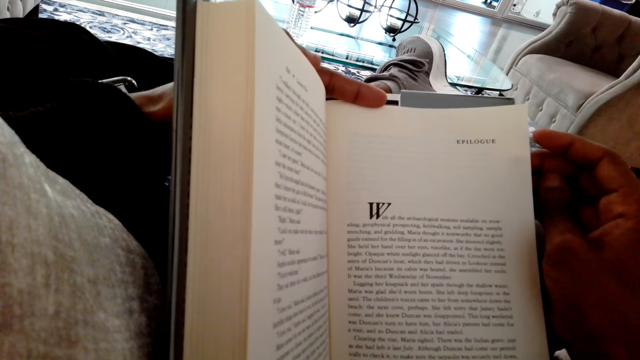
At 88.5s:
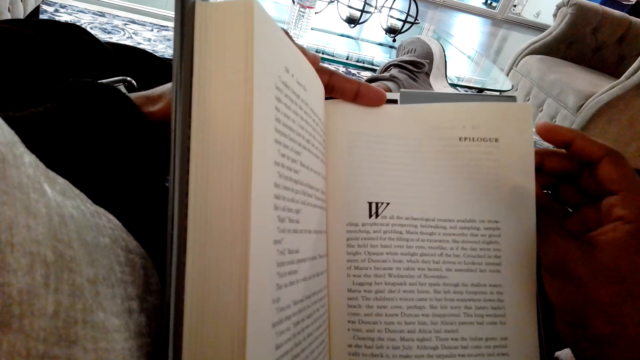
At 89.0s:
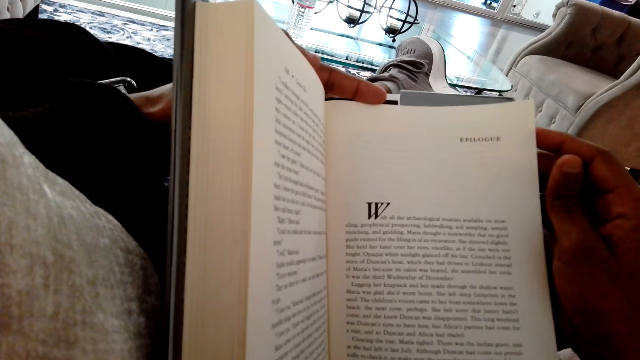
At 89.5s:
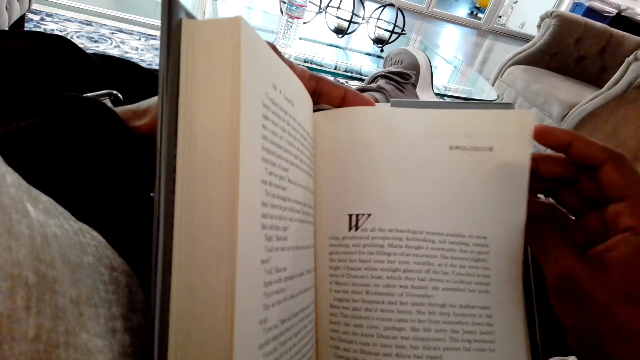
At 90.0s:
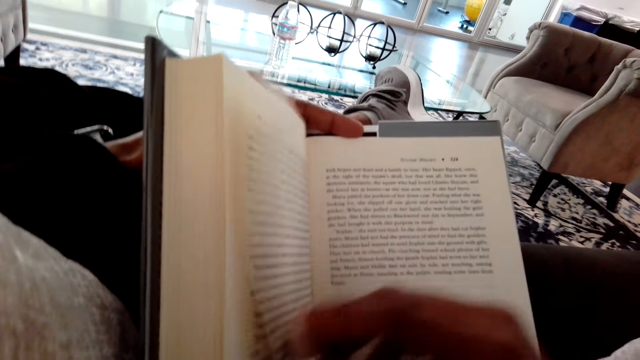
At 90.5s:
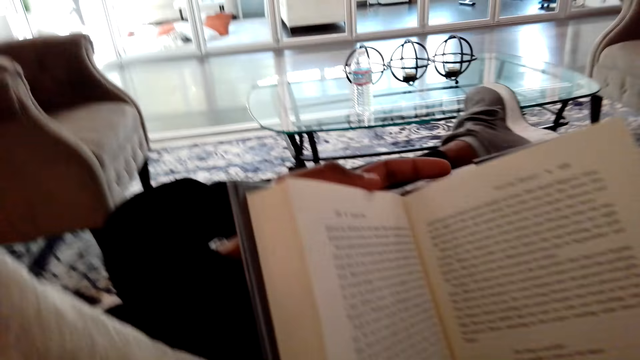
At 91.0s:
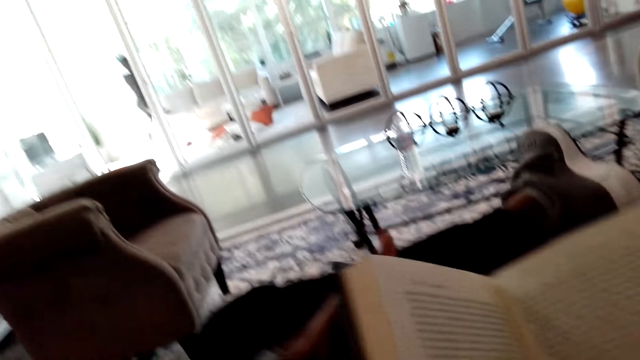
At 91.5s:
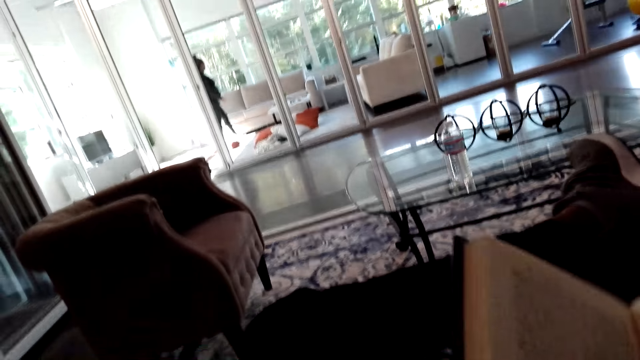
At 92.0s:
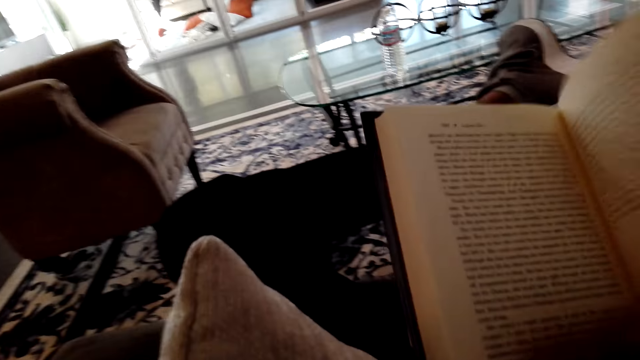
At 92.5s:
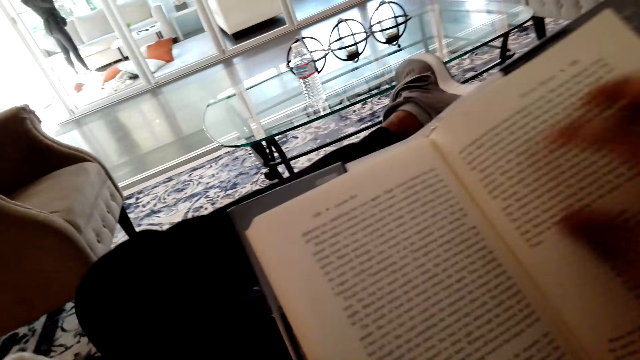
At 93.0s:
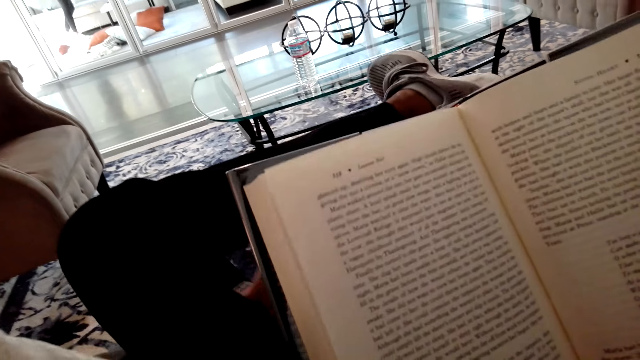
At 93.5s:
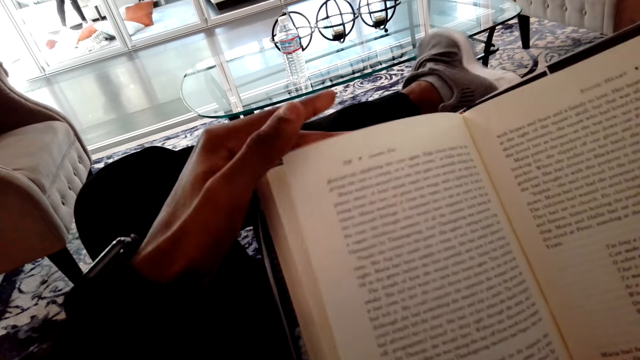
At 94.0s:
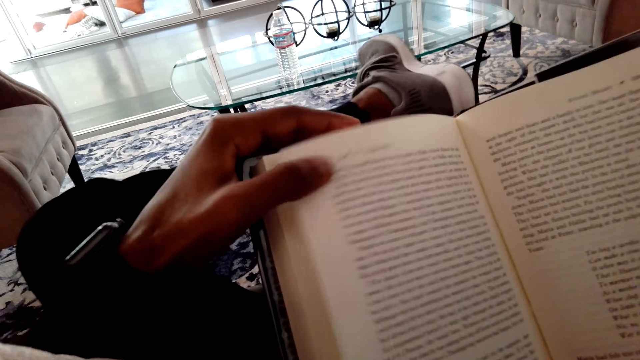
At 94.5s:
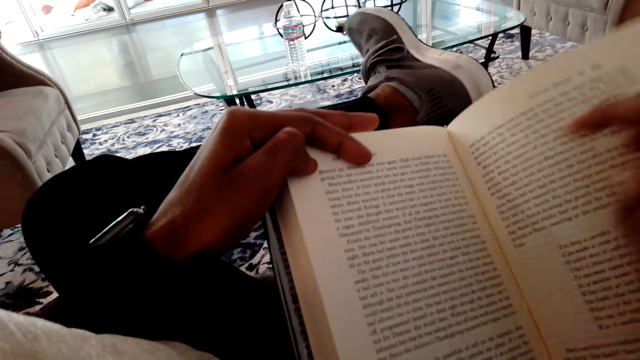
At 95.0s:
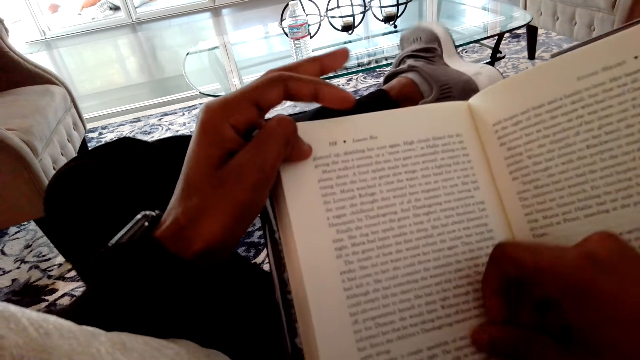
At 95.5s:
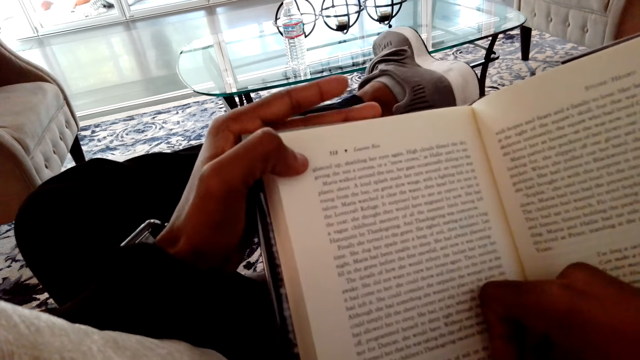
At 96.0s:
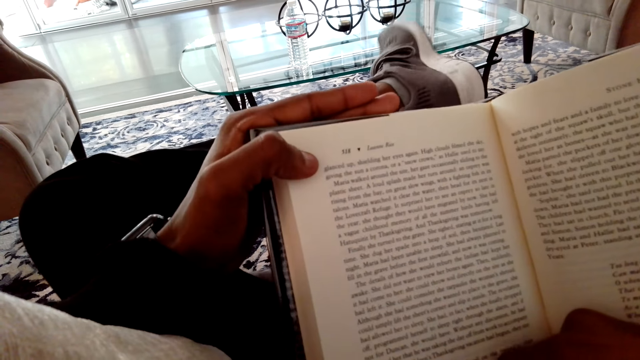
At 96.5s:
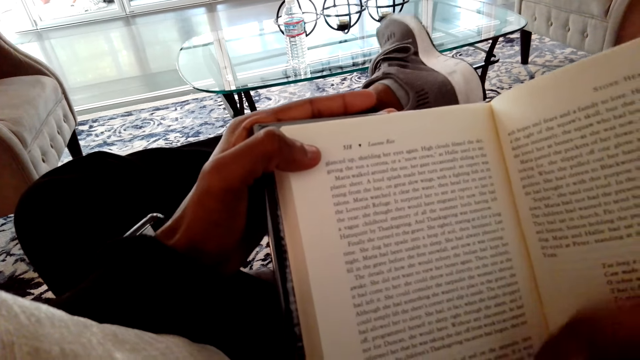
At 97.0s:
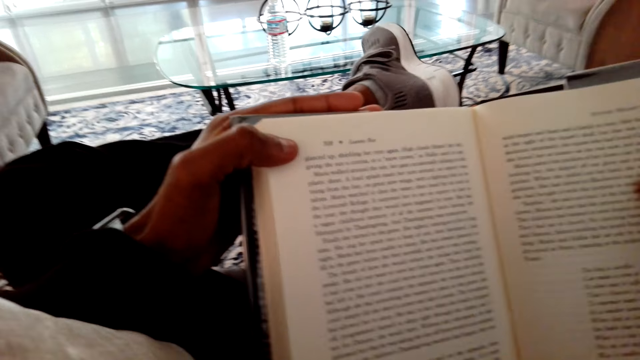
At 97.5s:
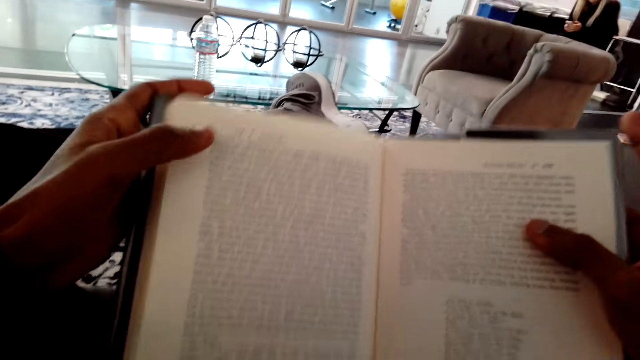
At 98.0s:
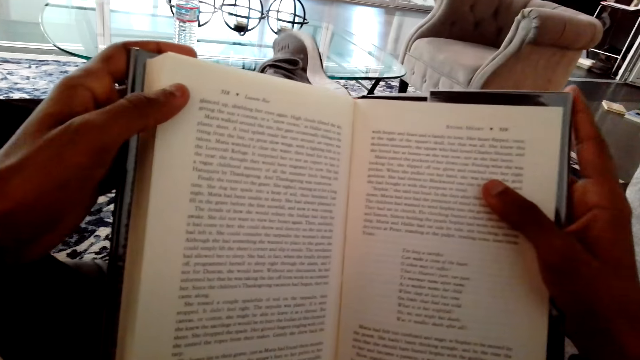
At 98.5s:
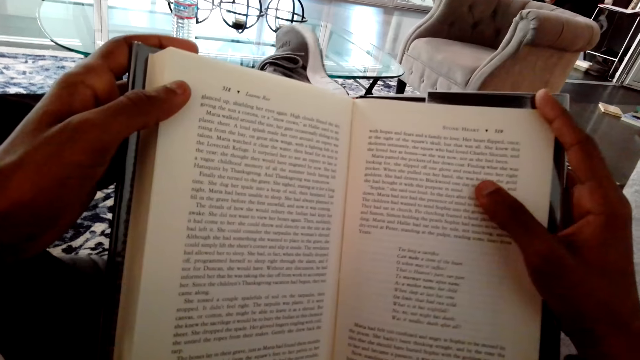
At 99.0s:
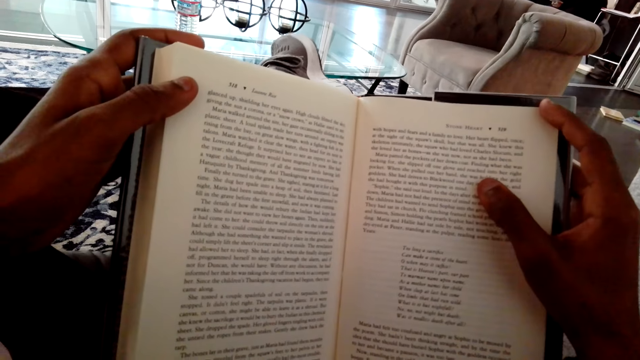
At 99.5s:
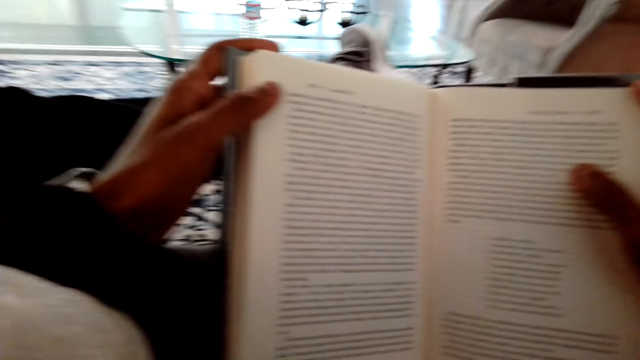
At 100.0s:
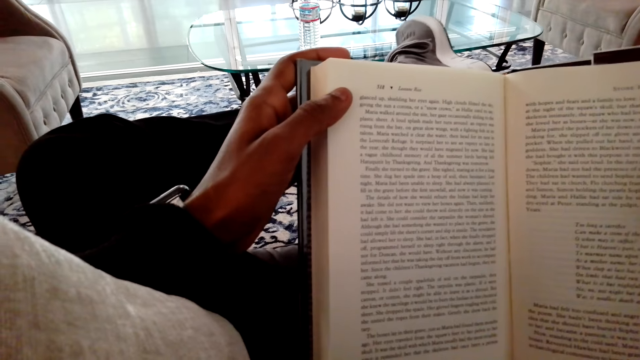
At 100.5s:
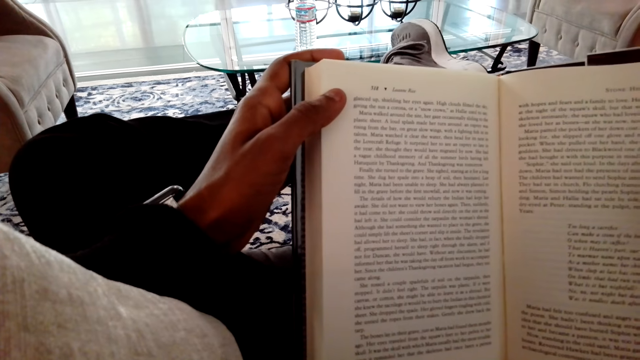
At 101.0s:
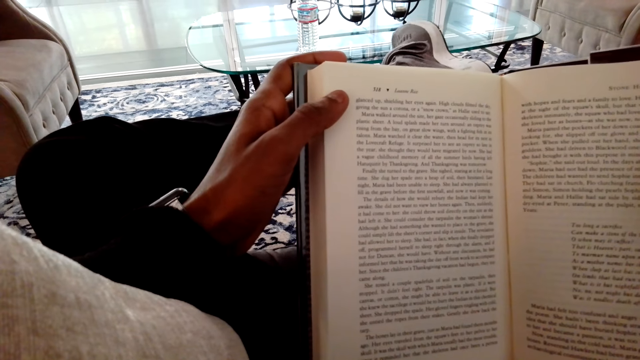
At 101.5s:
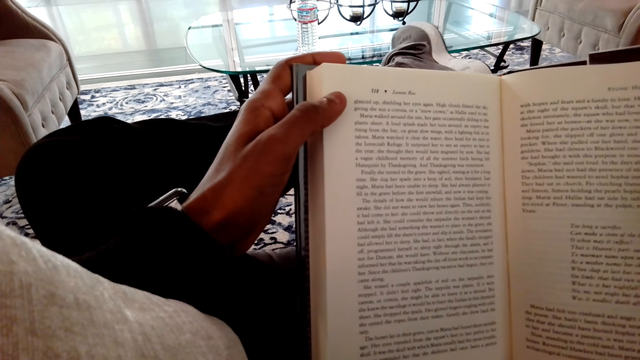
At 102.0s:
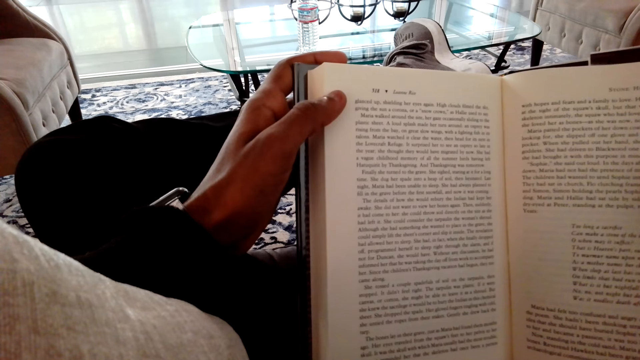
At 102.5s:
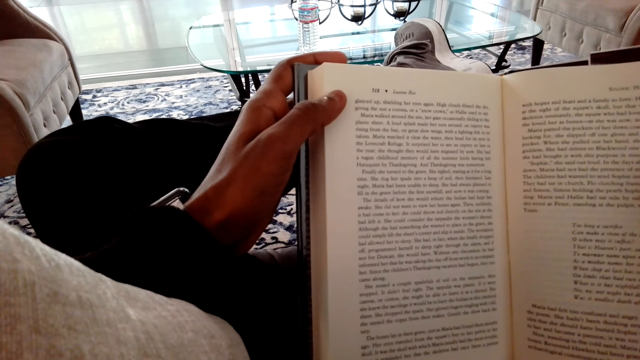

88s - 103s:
The camera wearer opens another page of the novel. They hold the novel well. They put a hand in the novel page. They hold the novel well. They read the novel.

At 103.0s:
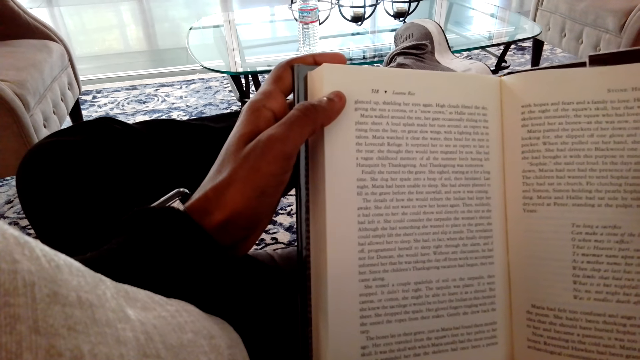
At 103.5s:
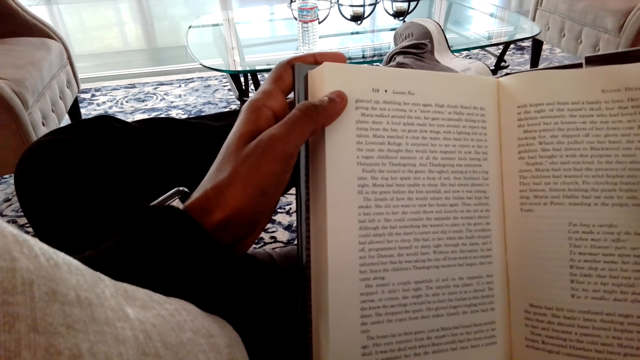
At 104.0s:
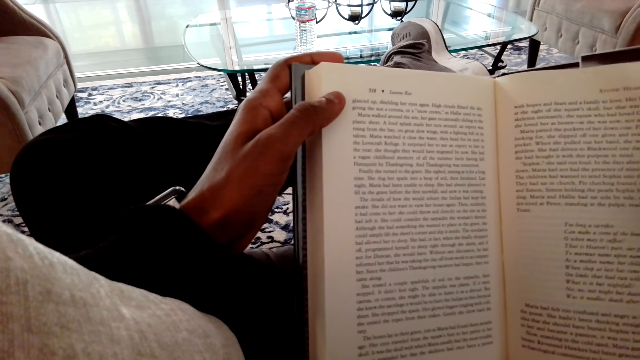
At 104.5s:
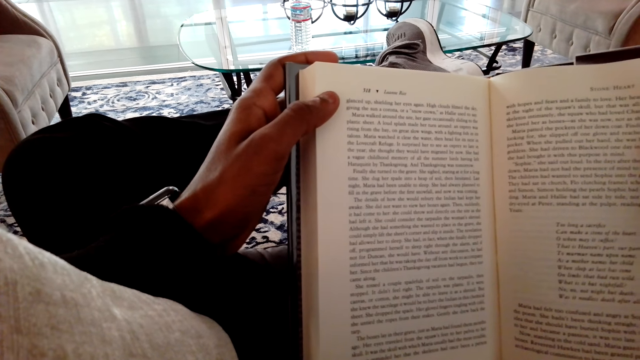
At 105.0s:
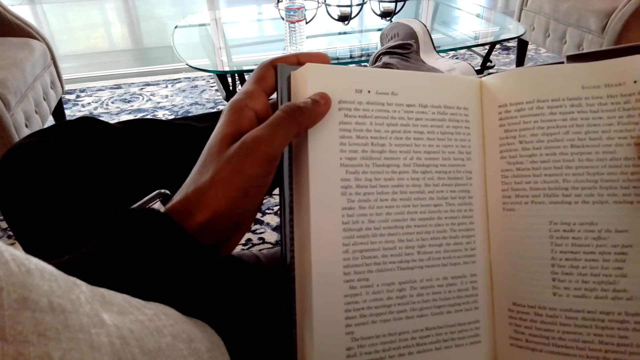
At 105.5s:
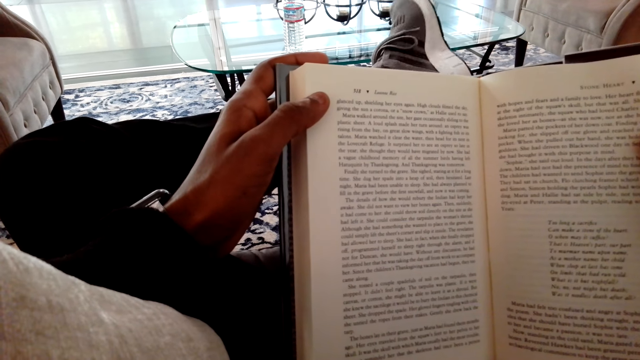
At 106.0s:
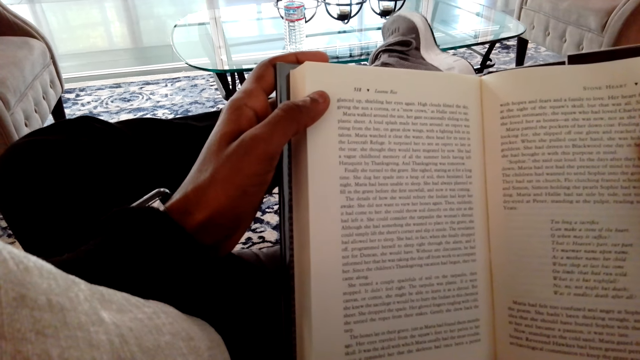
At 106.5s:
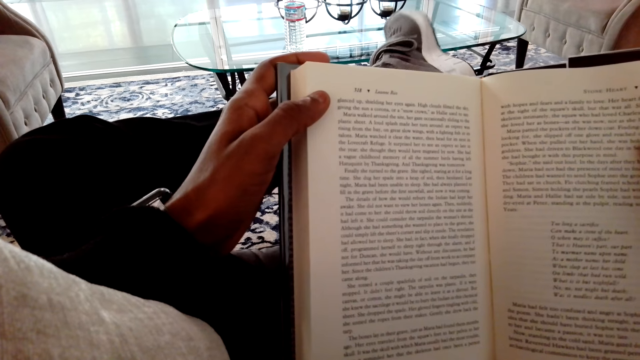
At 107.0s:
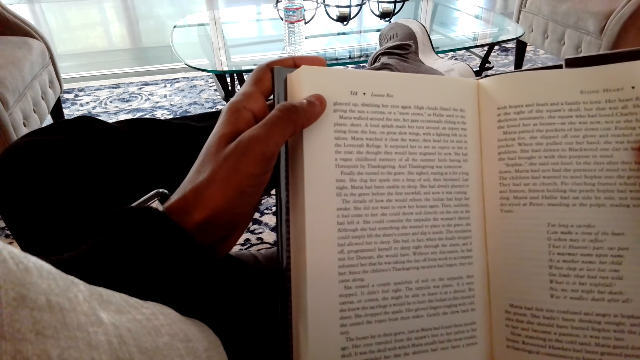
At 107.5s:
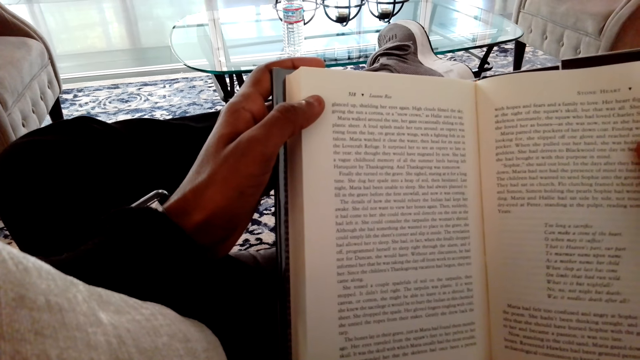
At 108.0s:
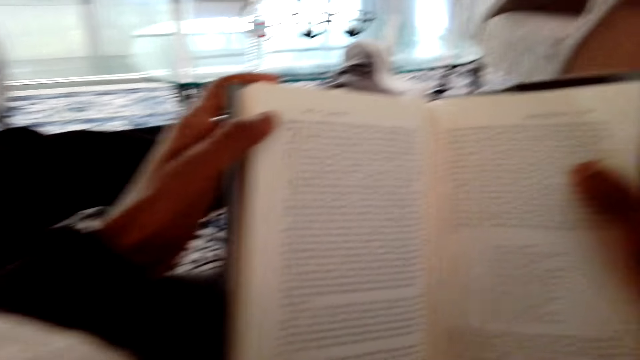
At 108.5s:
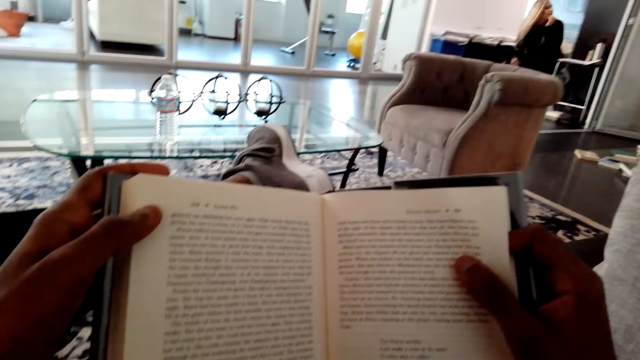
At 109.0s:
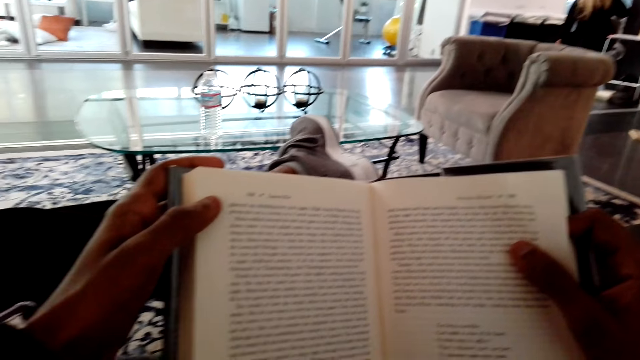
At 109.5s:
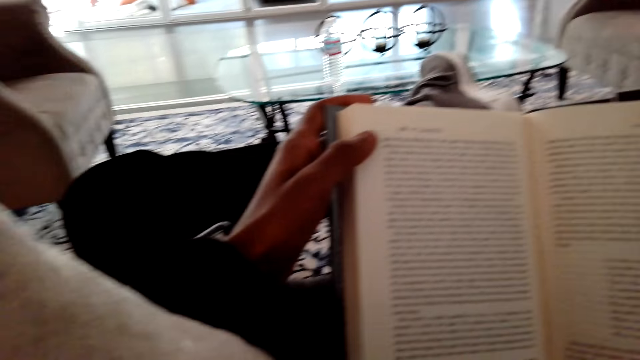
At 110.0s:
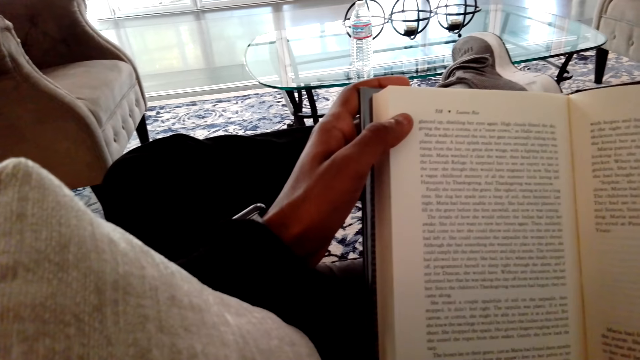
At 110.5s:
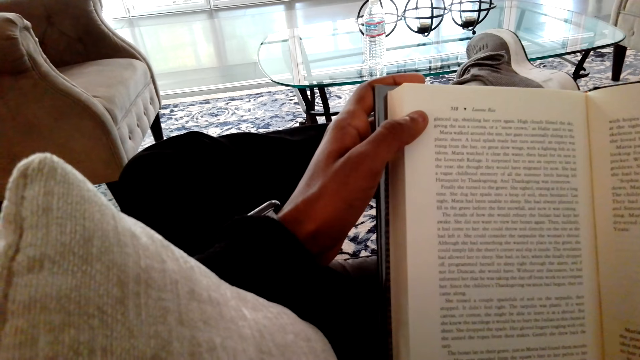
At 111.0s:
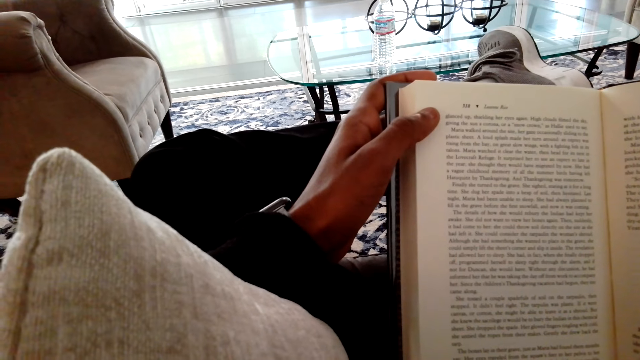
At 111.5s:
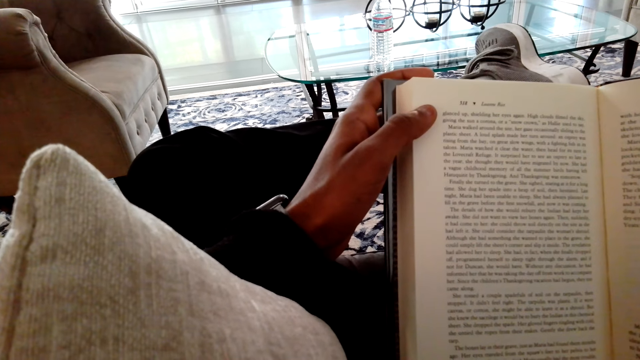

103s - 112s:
The camera wearer shakes a foot. They read the novel. A person walks the other side of the room.
